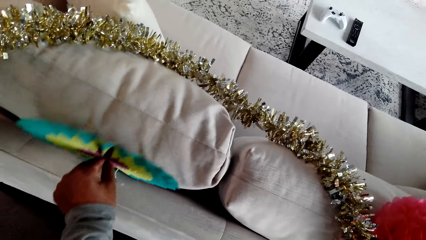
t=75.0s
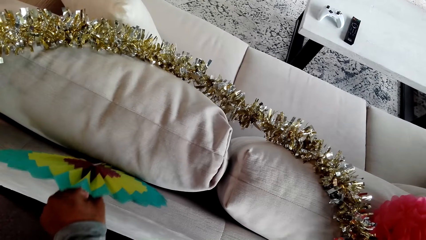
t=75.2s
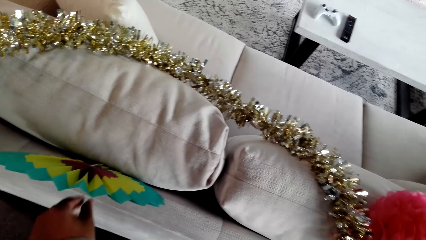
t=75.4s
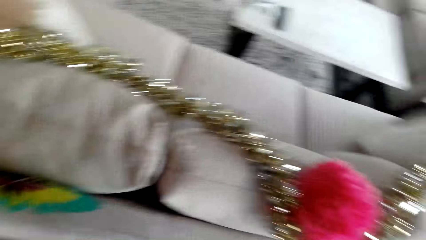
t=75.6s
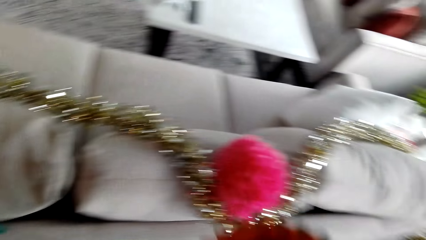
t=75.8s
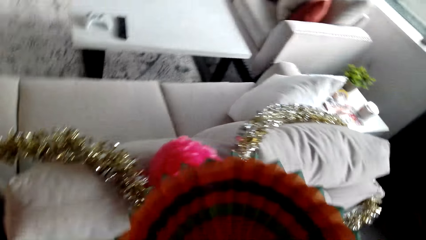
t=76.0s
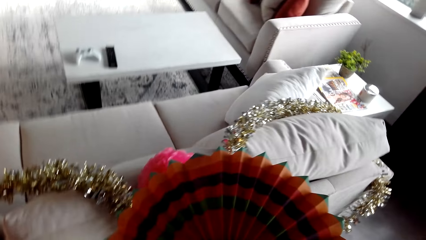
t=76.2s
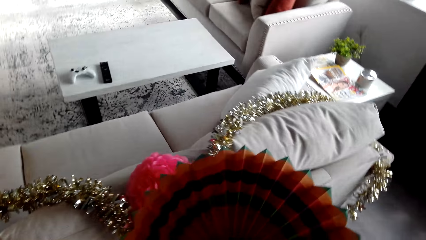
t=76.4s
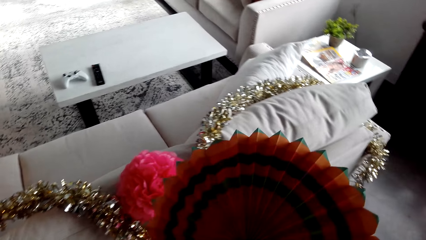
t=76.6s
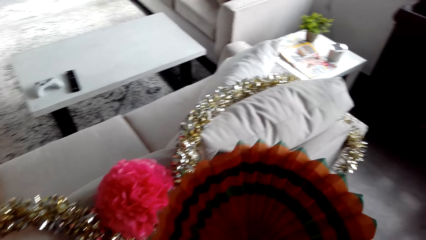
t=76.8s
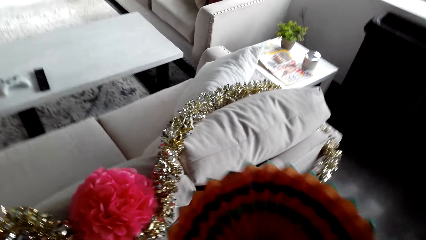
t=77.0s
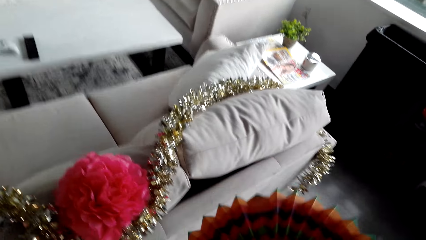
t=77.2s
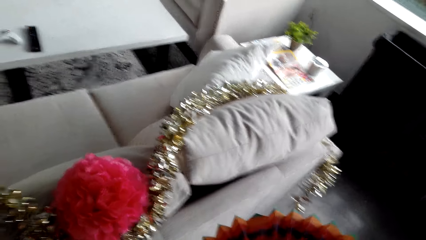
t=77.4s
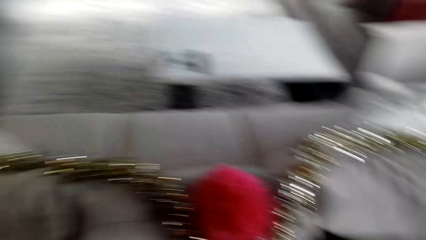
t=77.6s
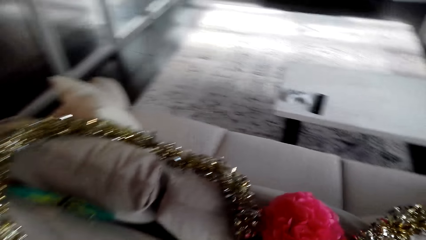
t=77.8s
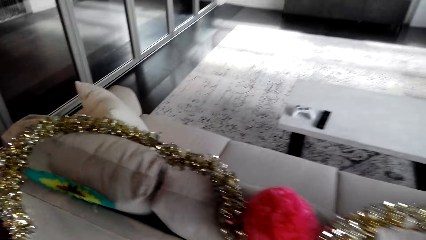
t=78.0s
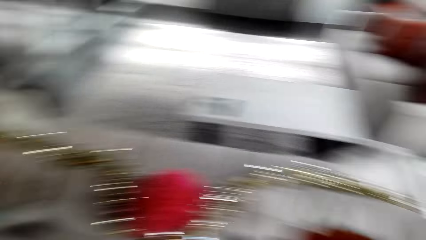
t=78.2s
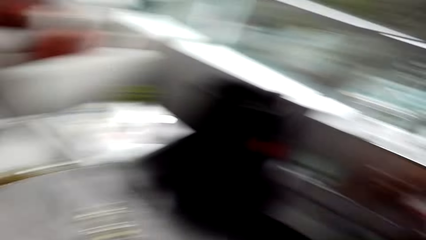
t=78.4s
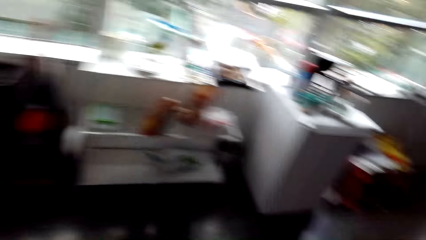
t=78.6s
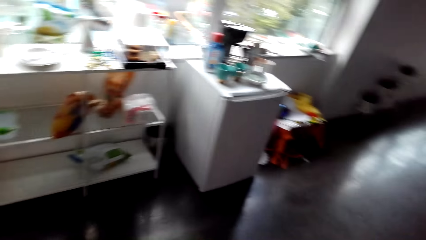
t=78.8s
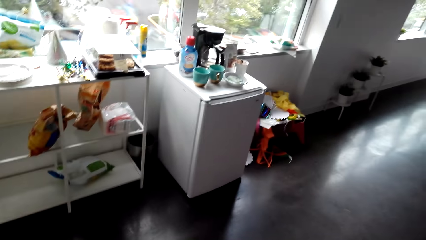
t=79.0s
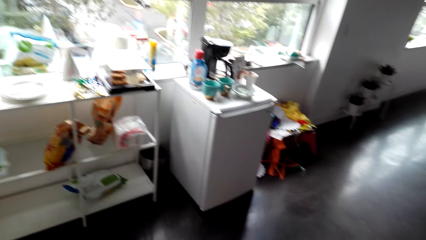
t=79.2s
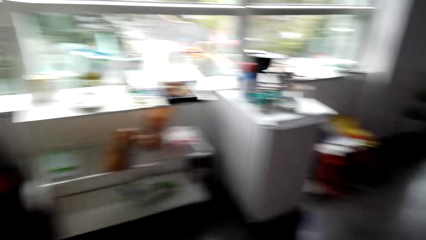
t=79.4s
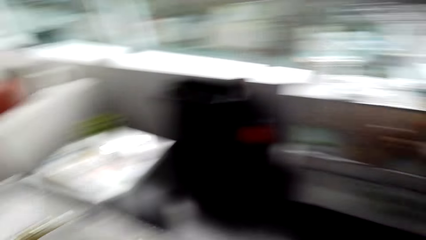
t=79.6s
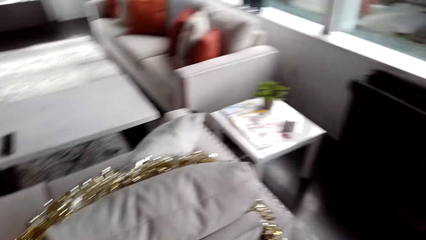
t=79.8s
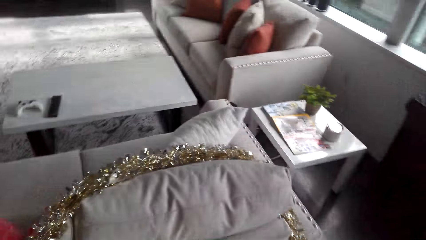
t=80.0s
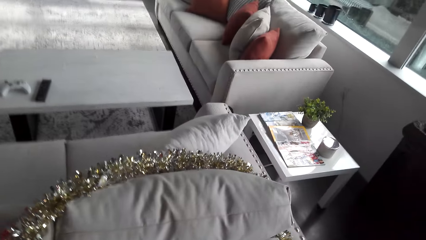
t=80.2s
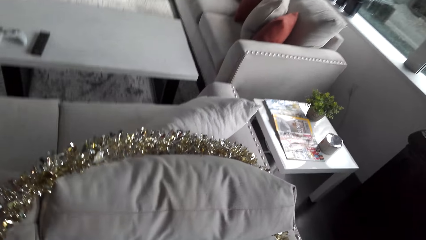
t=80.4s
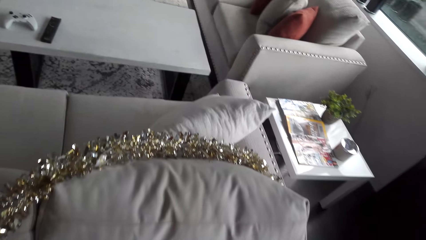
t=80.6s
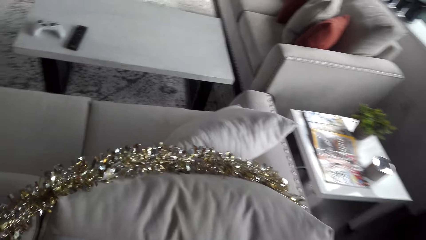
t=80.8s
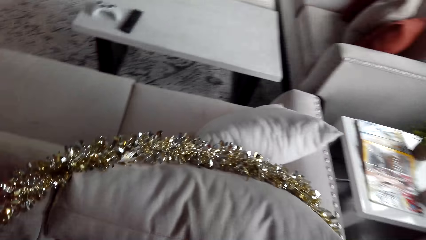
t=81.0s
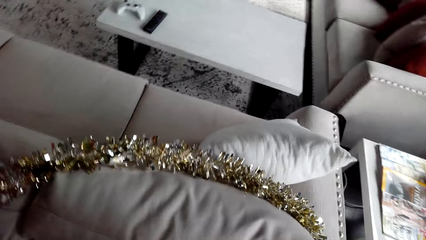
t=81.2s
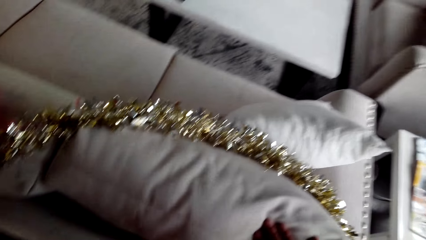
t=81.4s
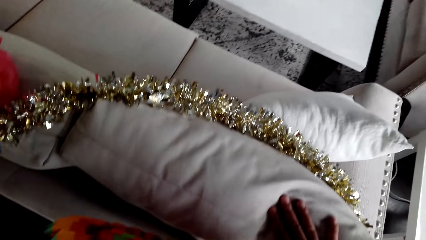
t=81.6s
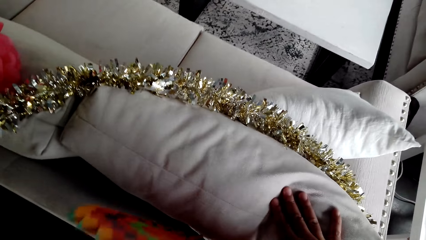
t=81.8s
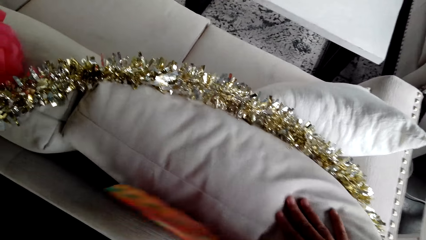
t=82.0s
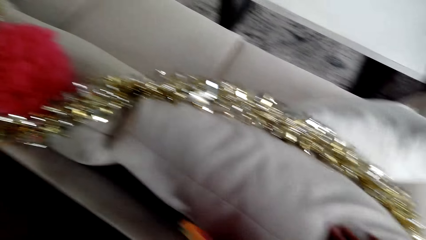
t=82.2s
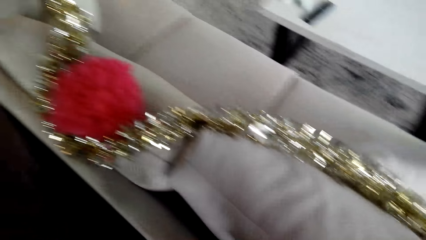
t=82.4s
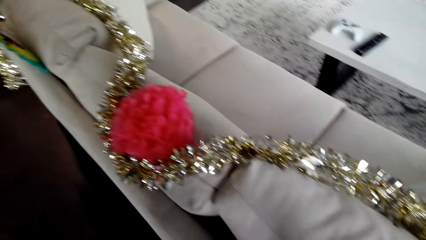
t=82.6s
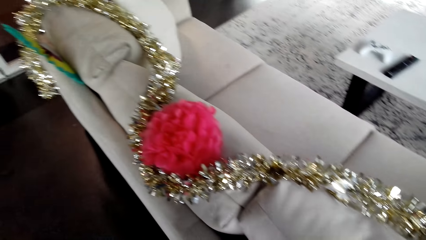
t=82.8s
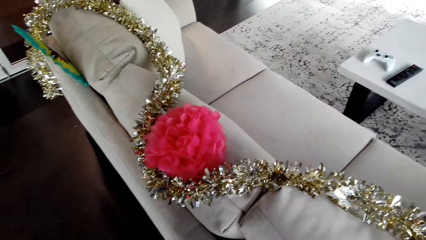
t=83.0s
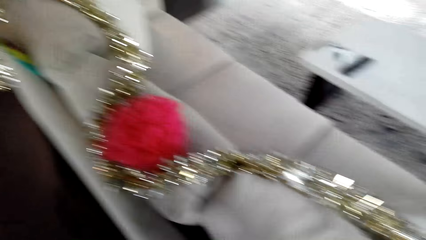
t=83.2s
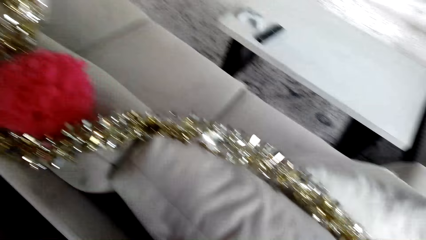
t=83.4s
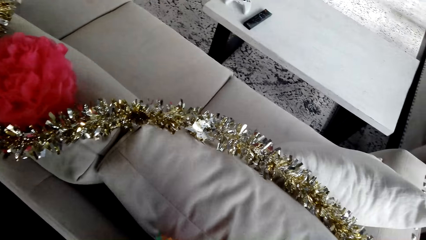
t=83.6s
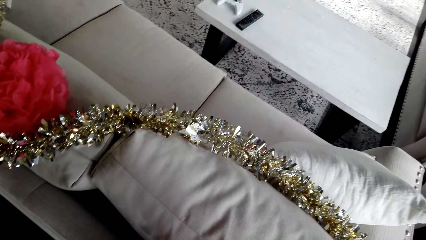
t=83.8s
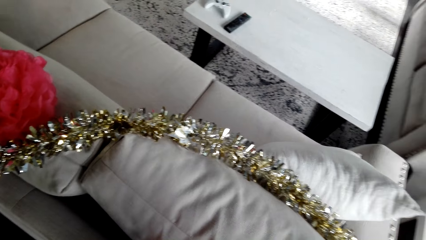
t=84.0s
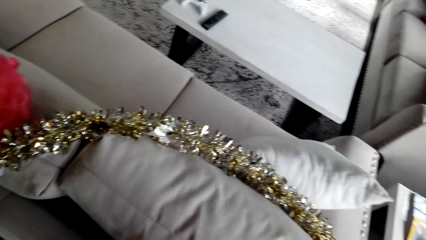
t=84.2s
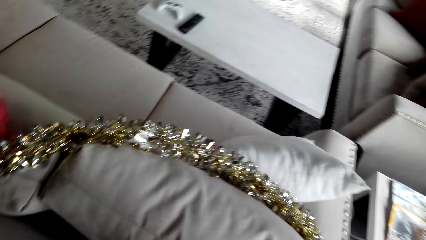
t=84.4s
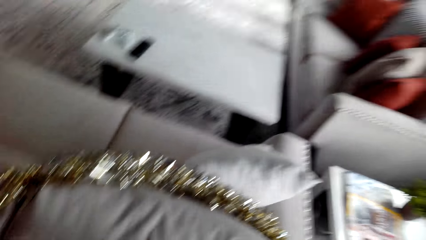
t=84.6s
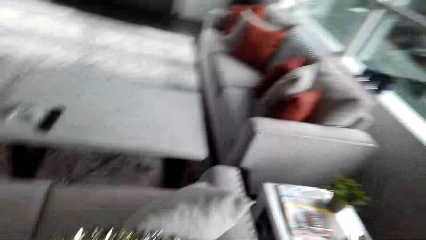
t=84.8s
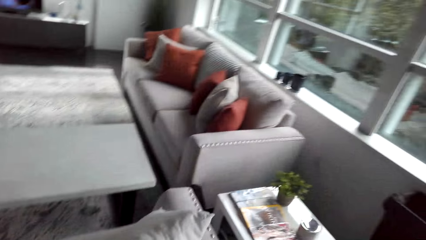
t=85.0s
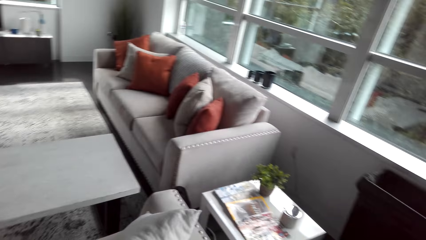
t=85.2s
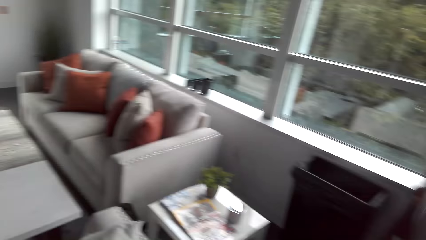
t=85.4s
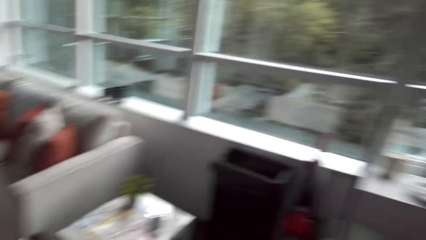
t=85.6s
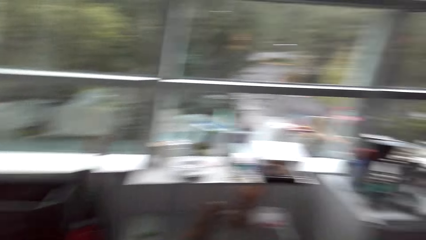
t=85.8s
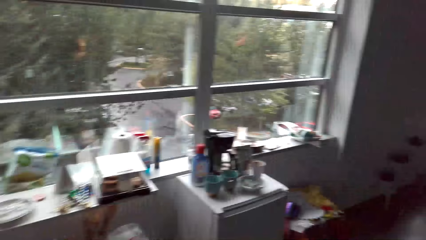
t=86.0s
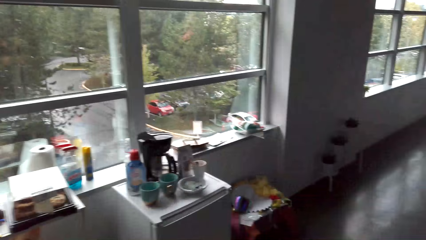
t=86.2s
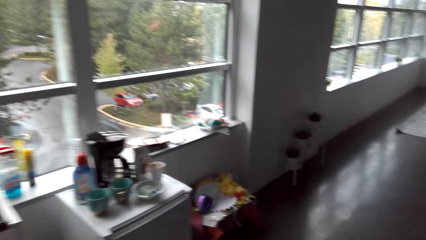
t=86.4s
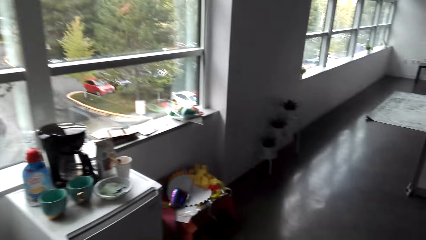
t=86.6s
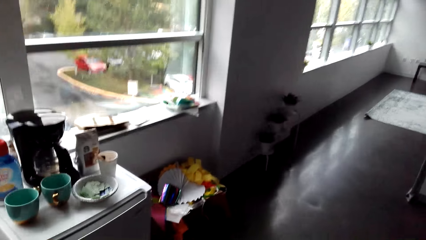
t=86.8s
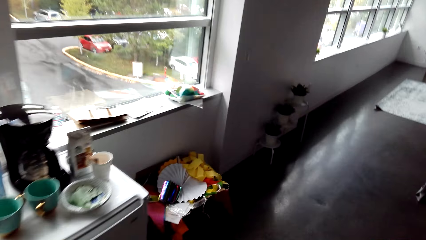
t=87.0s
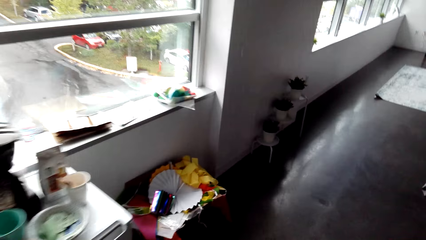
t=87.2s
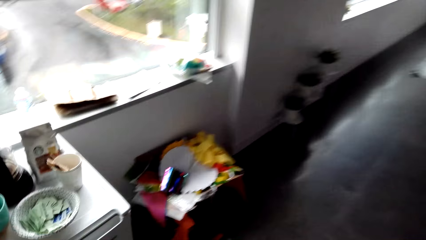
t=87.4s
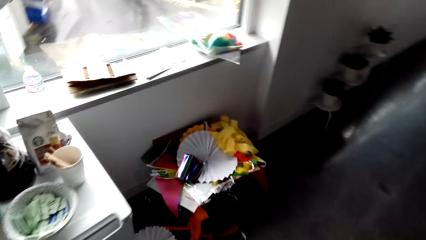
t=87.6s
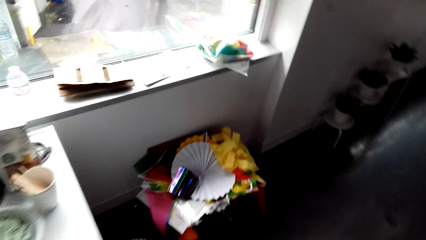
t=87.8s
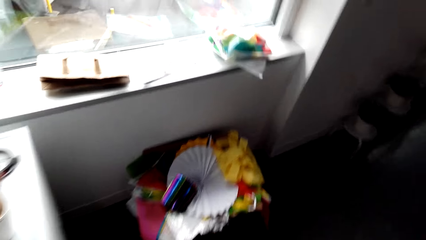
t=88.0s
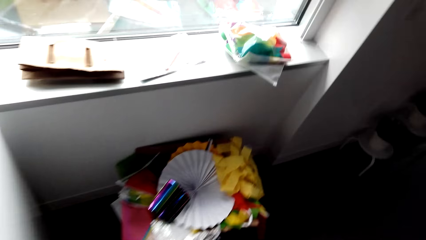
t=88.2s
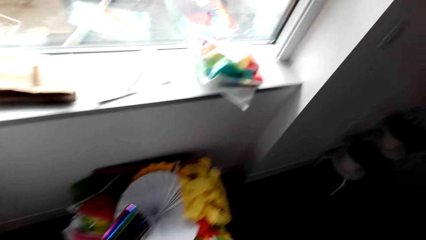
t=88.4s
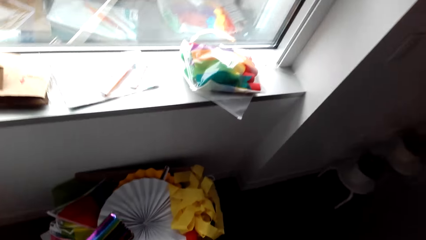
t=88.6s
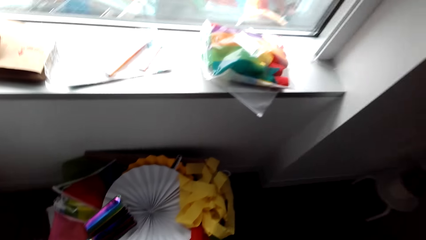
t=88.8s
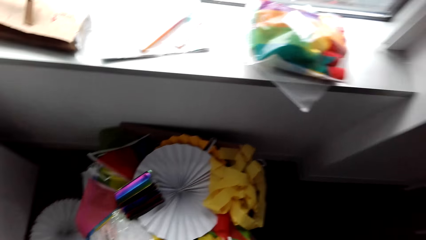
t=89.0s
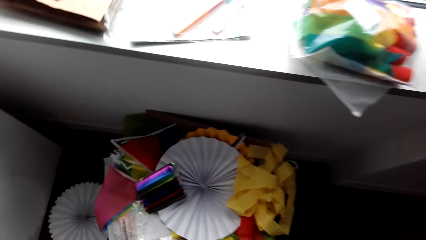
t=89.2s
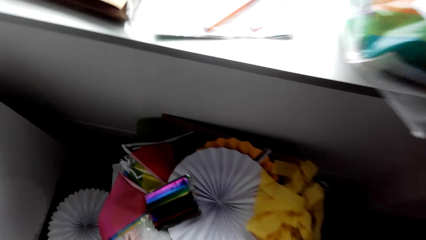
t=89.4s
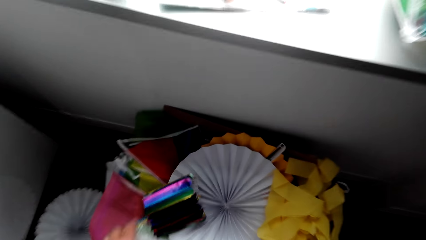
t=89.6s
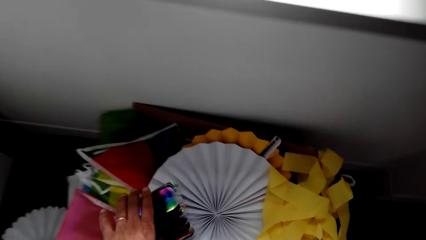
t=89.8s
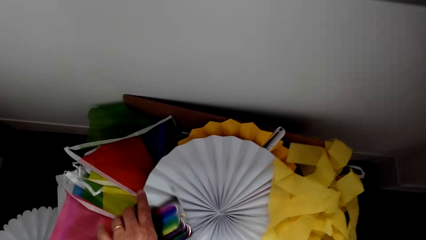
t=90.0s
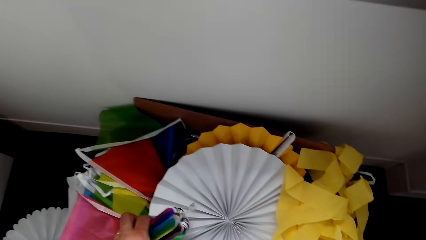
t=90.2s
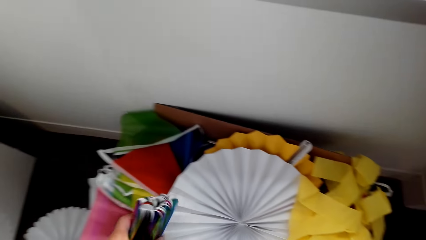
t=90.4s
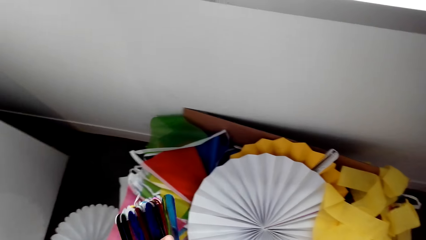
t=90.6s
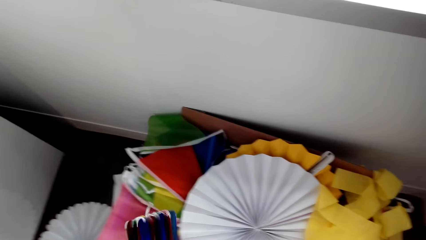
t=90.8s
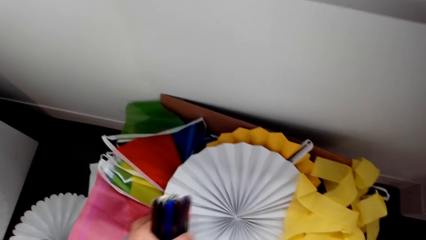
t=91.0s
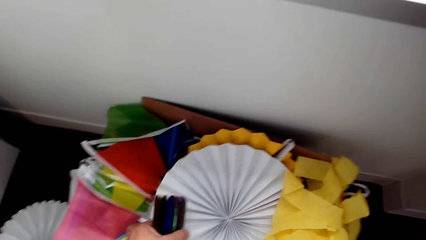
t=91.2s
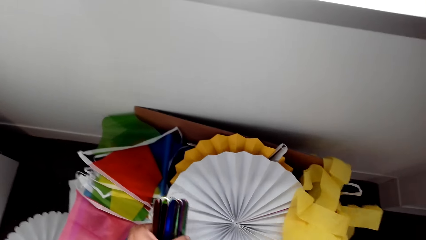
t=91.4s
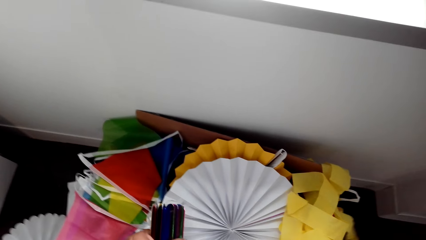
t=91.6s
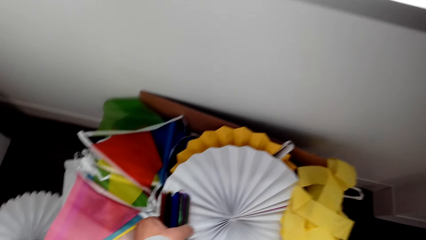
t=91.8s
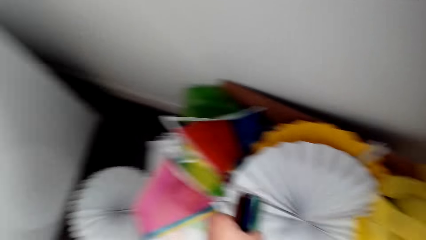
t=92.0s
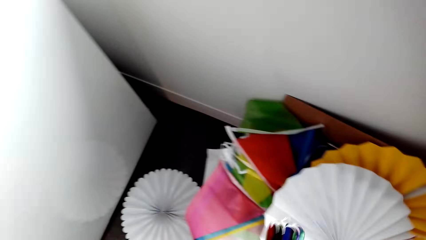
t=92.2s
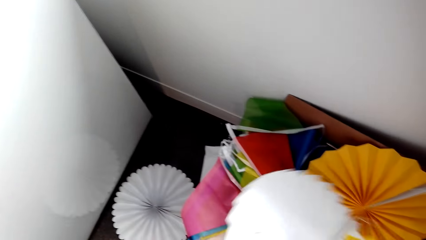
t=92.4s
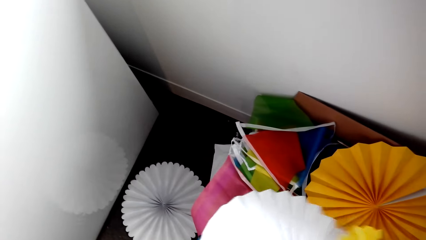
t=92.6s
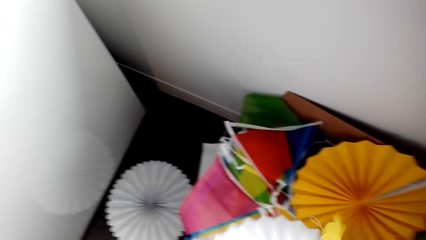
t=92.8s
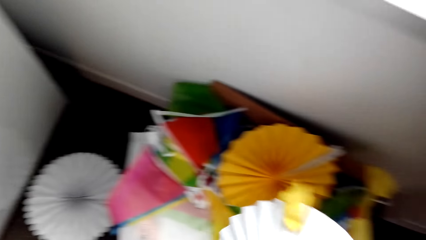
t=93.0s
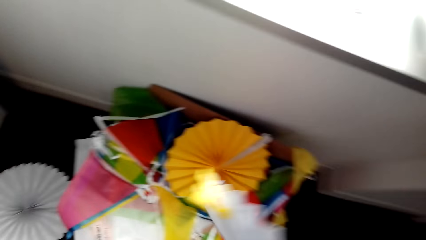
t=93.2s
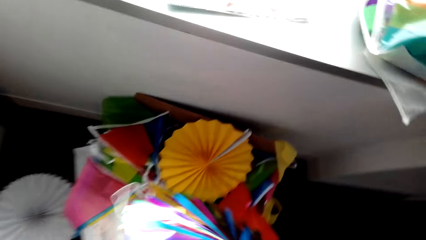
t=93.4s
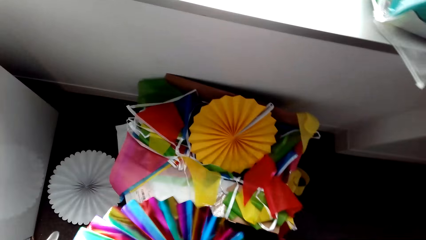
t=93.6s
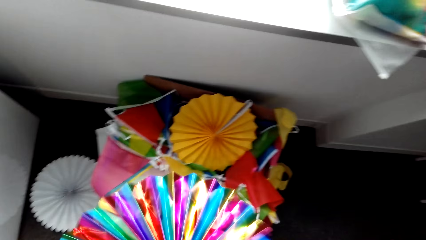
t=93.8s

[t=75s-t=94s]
The camera wearer picks a paper decoration.
